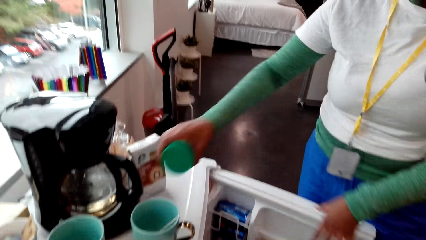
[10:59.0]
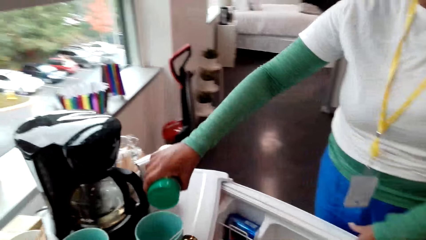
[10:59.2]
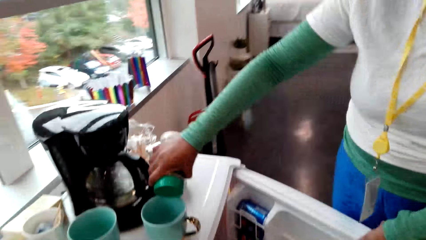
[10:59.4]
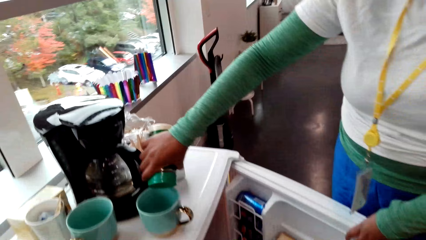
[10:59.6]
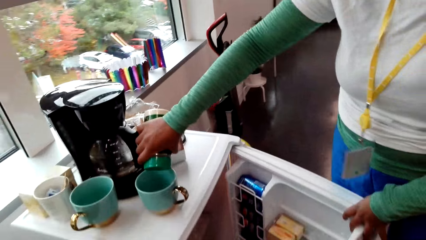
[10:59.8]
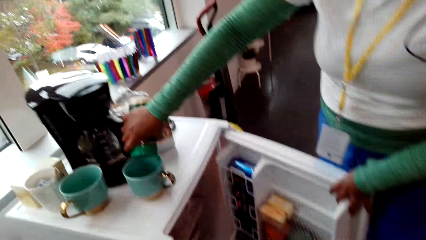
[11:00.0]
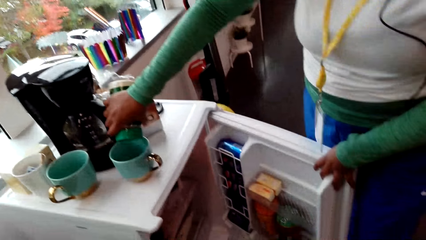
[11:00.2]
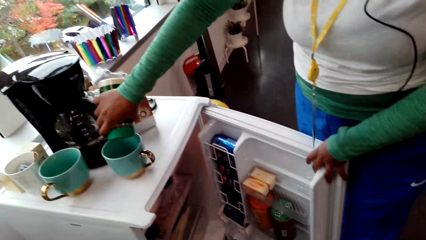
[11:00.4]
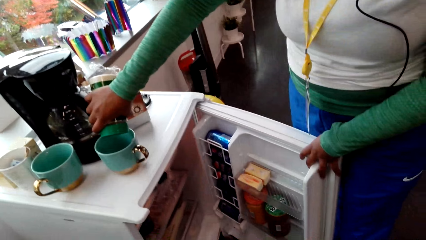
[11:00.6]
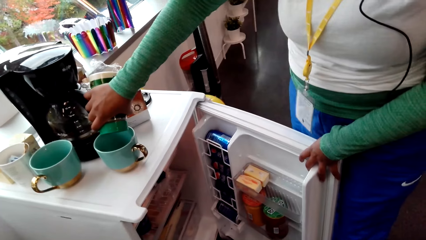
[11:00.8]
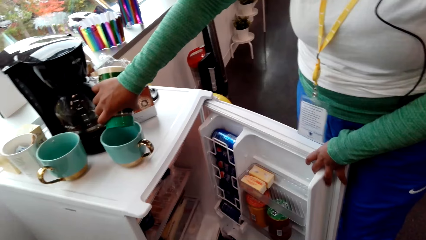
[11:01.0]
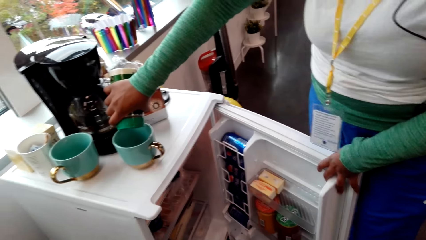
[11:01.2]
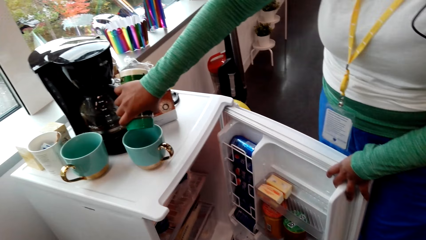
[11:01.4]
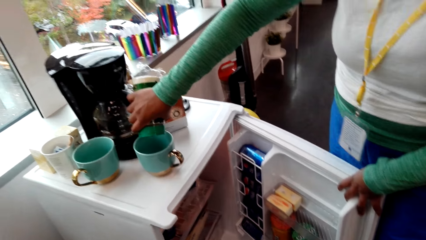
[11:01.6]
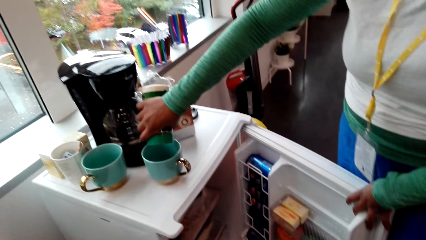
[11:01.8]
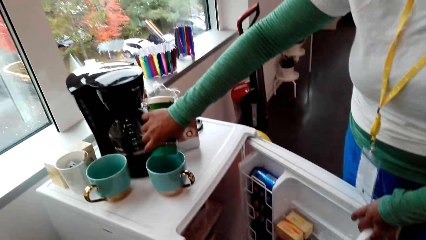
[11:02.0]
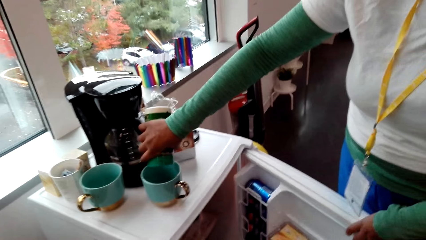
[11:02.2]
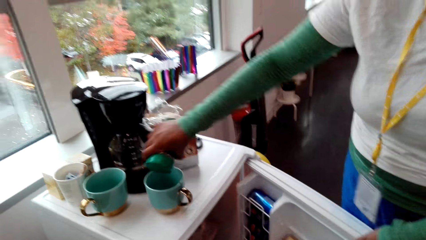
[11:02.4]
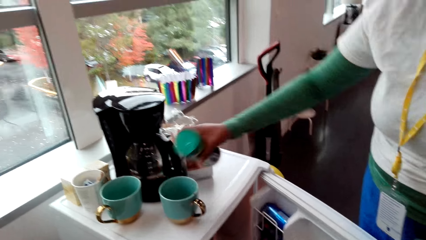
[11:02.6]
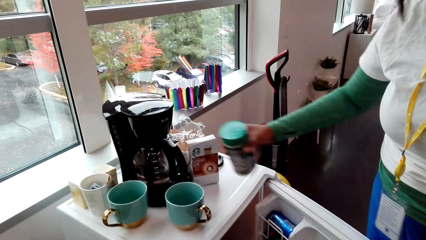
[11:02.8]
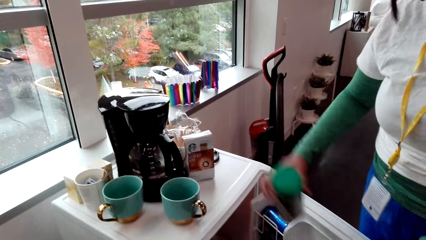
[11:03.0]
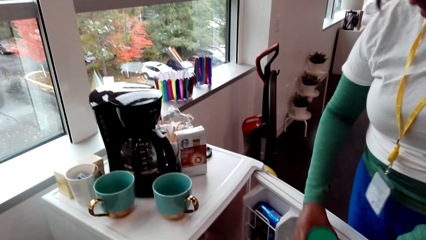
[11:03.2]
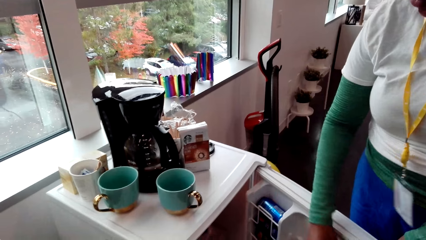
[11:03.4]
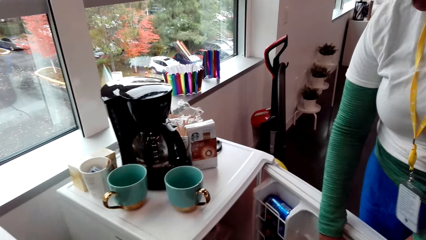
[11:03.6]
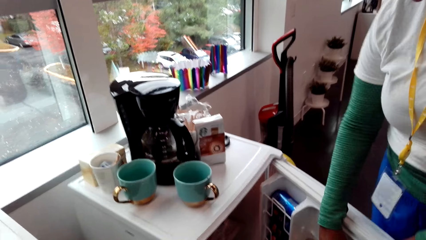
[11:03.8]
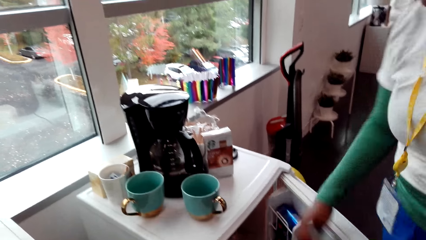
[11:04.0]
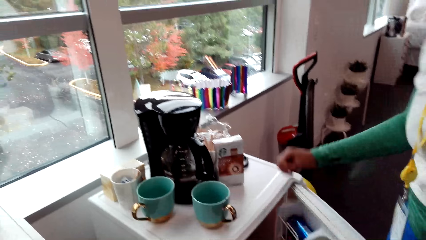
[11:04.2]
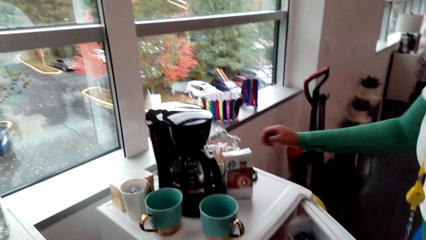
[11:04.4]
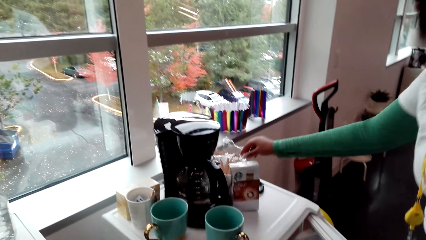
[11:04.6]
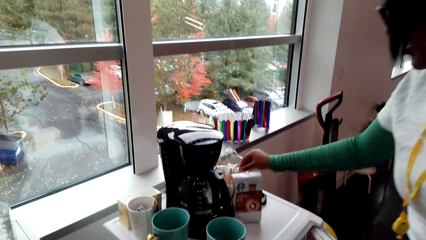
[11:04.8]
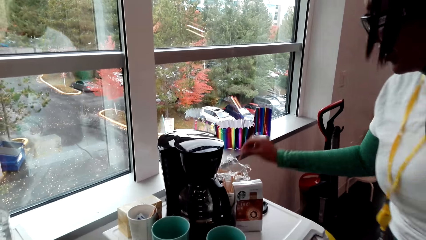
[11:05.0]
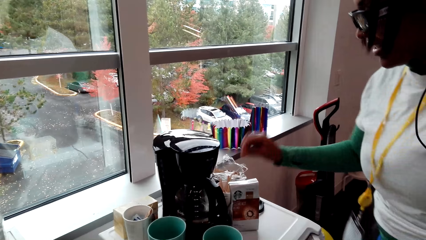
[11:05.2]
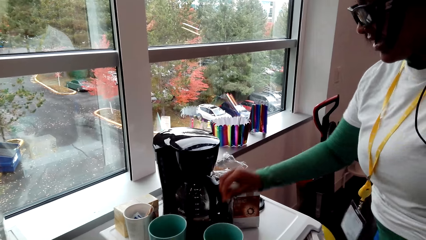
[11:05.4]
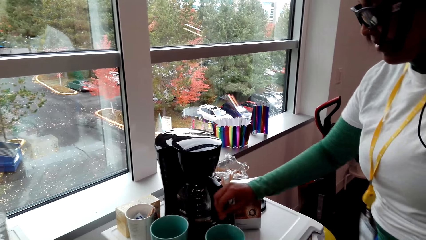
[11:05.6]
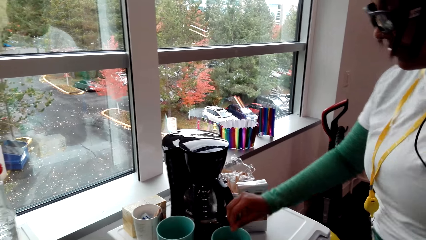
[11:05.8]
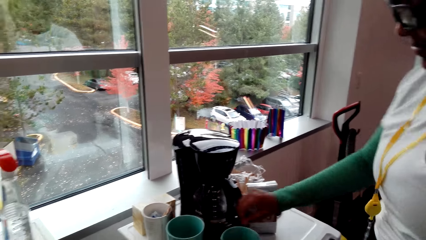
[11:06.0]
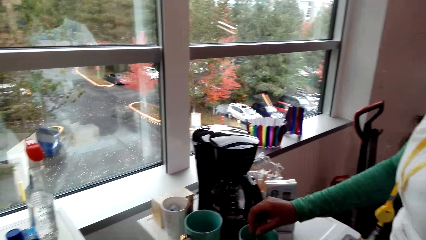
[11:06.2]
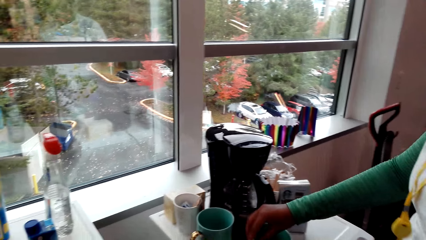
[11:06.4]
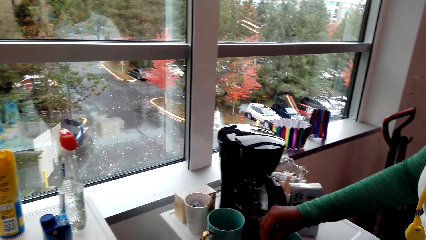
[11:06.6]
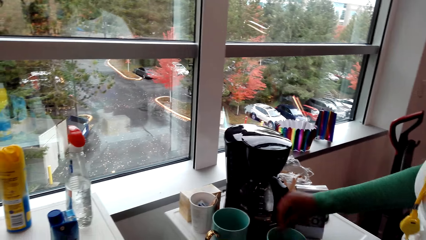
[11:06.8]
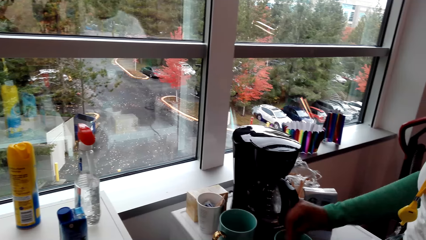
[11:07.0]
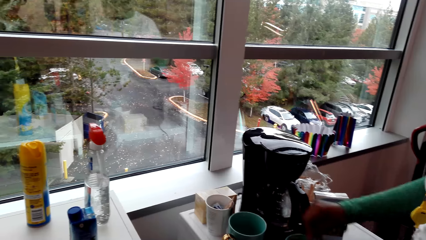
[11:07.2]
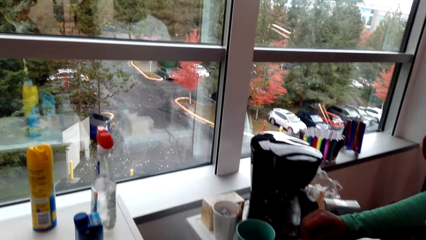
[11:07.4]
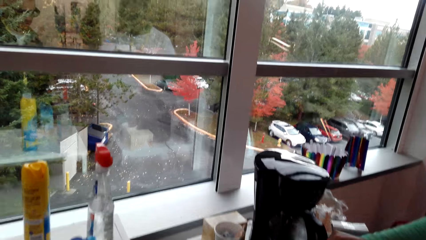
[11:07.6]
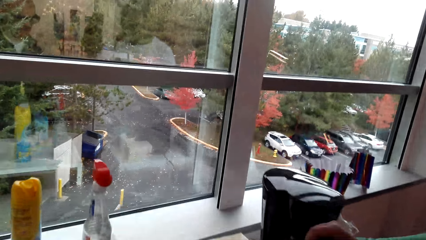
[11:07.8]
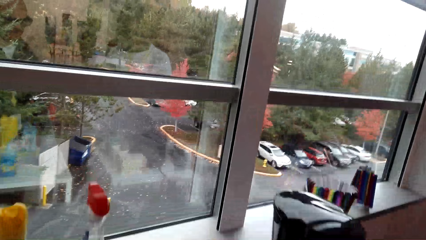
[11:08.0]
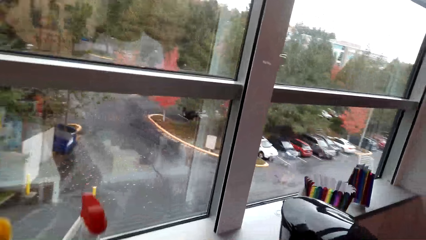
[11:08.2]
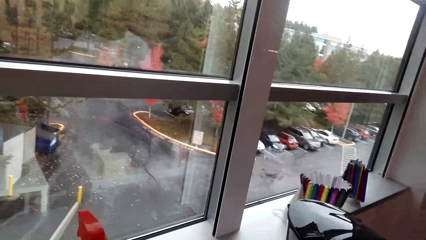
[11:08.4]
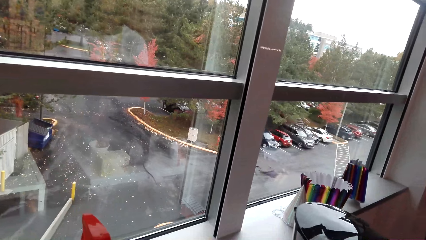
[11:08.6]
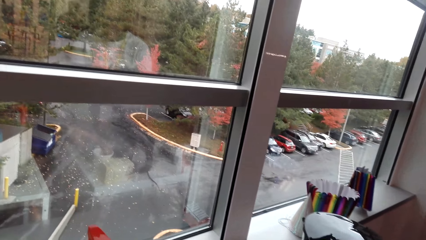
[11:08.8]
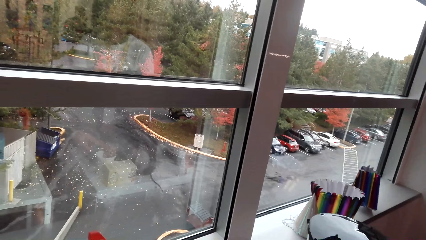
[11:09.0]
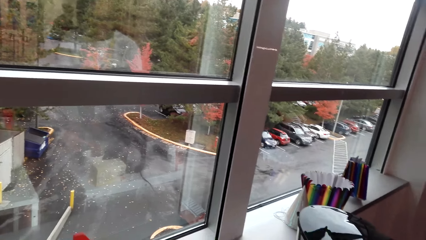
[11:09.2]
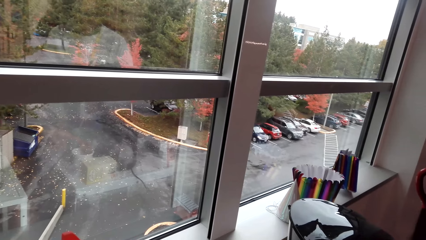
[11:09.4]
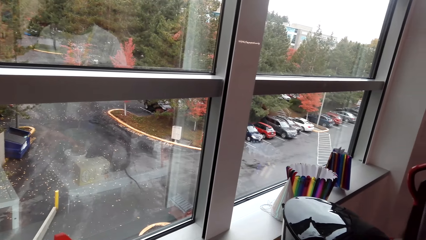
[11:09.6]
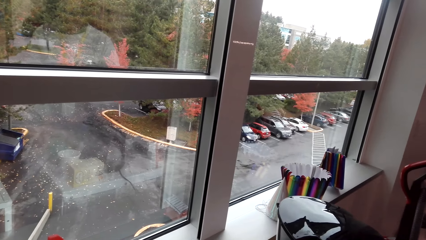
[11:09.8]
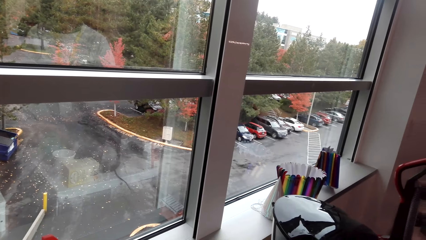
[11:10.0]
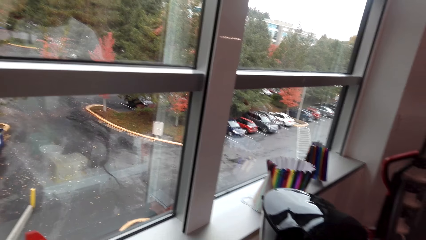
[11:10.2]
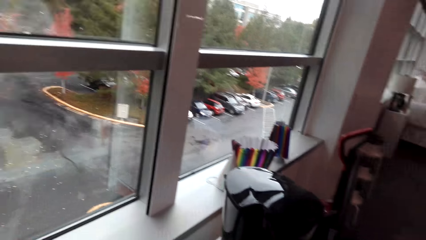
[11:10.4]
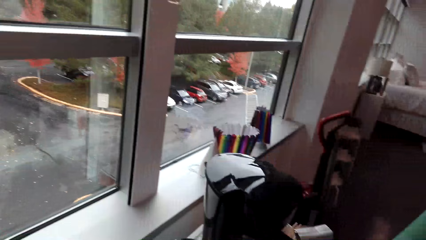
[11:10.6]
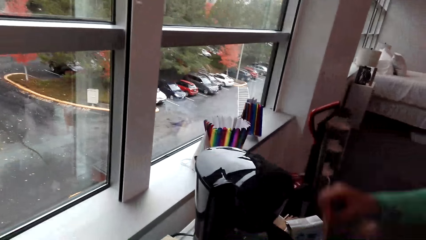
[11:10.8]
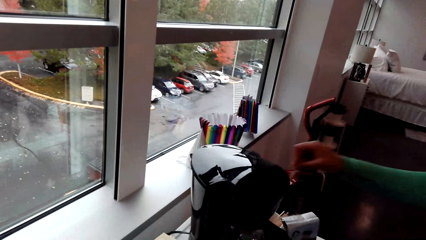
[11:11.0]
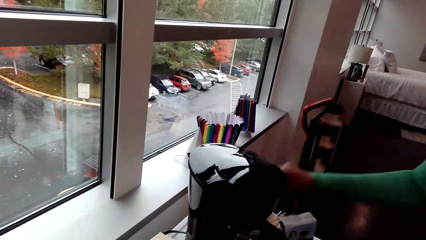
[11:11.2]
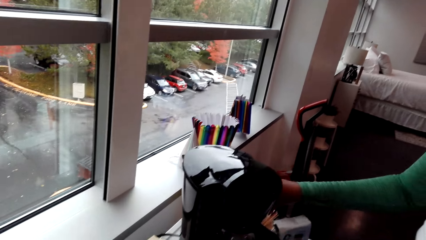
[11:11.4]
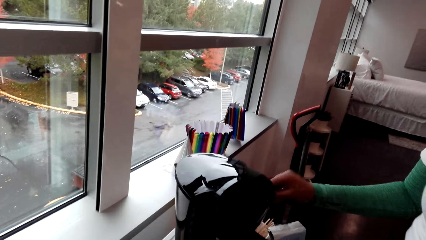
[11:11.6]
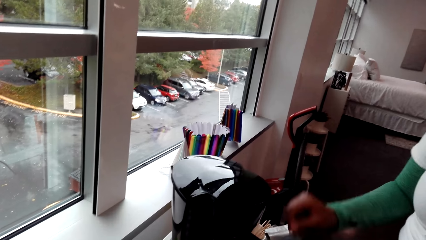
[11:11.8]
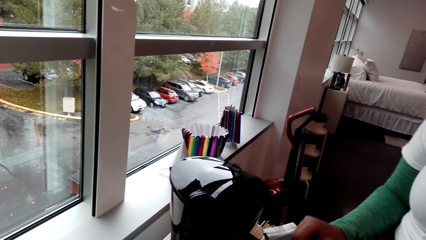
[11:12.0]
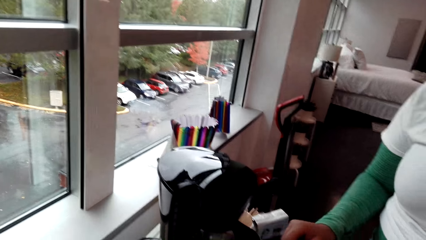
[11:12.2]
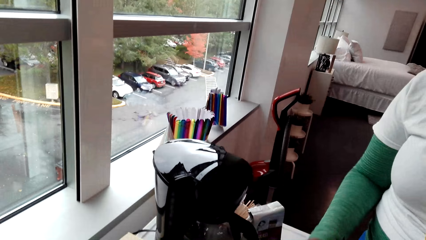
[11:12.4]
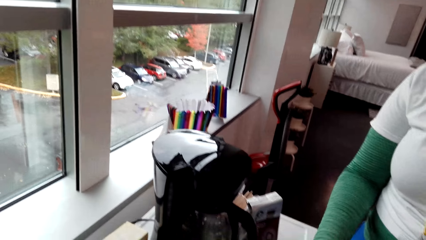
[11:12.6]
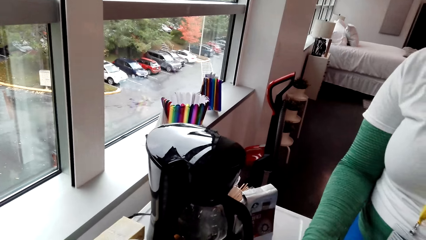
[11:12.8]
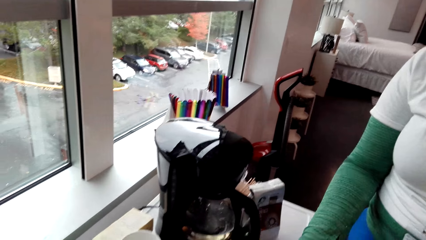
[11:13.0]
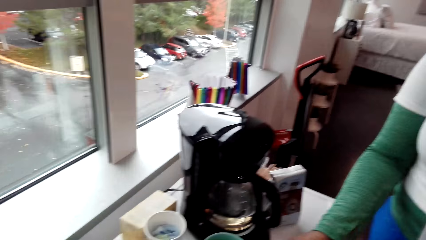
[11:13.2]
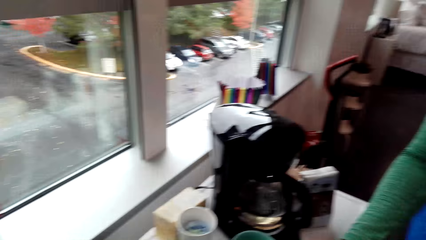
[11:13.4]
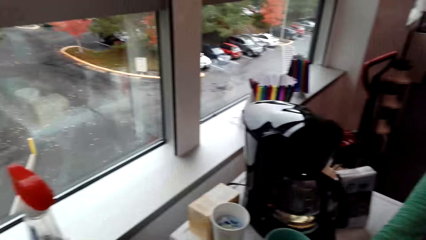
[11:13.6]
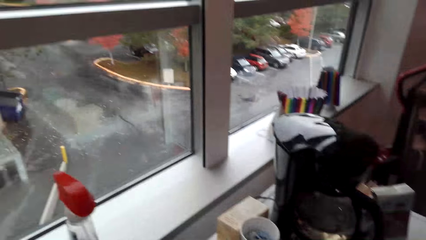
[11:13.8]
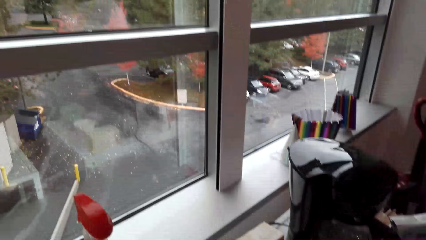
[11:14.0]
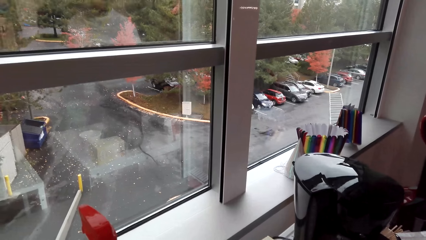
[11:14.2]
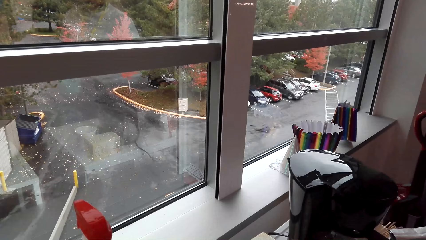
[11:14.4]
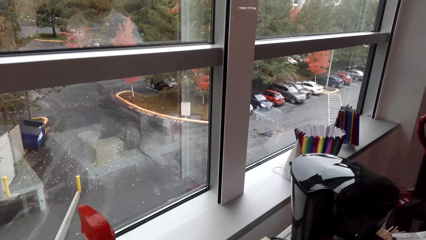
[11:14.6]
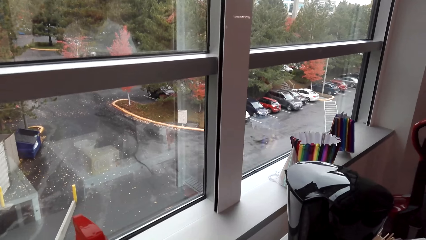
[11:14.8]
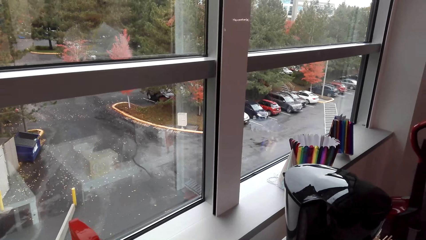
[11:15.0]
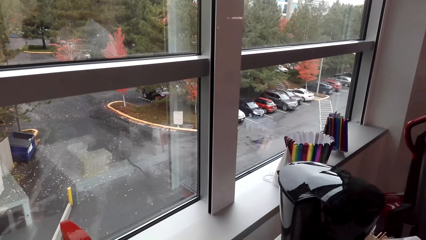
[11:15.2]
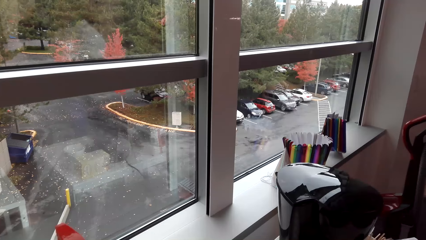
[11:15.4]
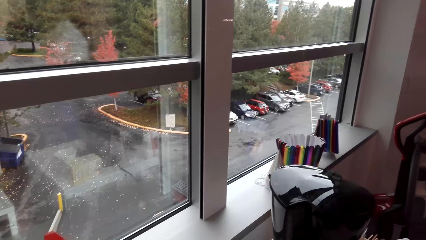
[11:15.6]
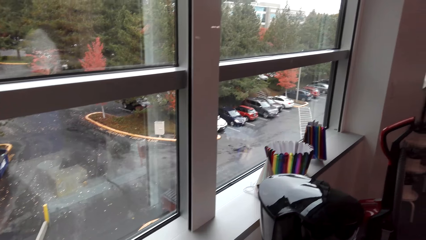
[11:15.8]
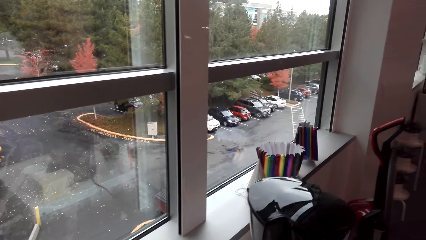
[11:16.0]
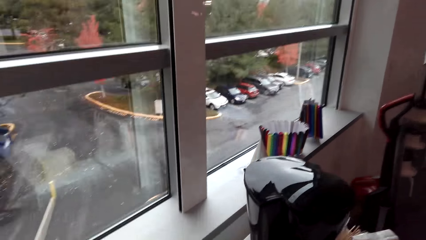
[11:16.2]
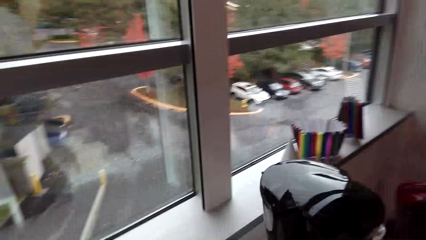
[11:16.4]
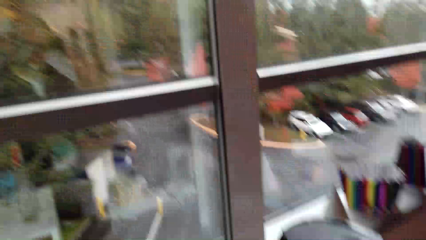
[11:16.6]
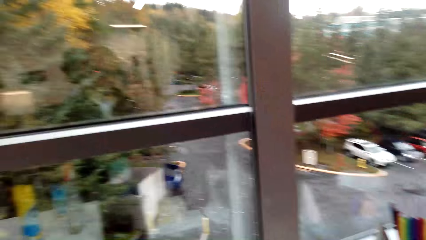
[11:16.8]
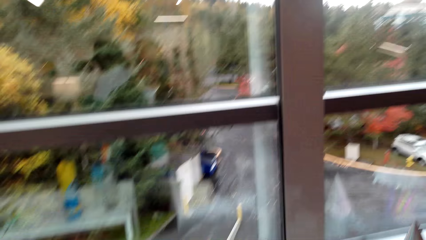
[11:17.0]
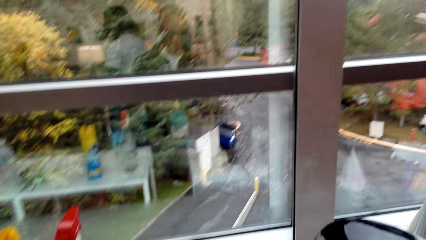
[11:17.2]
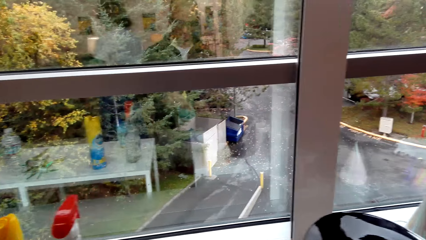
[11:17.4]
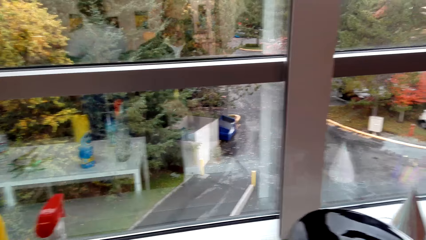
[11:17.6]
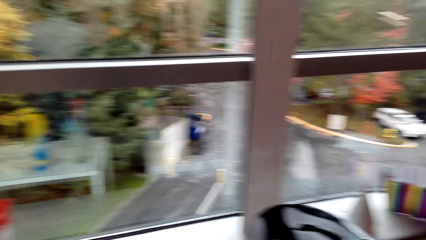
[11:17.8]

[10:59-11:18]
A woman puts something in the mug or cup. She puts something in the fridge. She picks up the stirring stick and stirs the coffee. The camera wearer turns around the room. The woman puts the stirring stick in the cup. The camera wearer looks around. They turn around the room.
